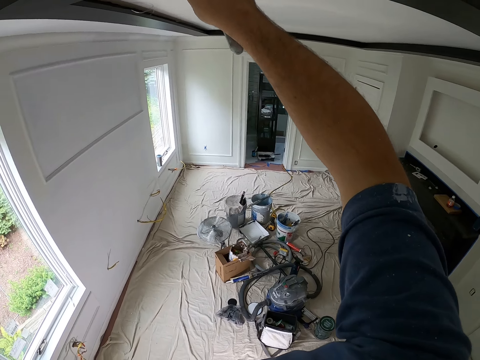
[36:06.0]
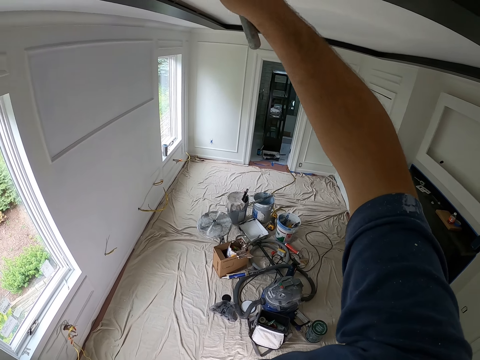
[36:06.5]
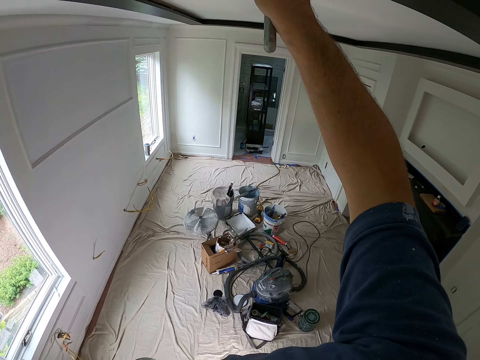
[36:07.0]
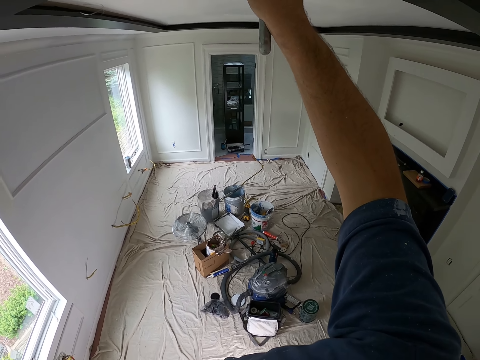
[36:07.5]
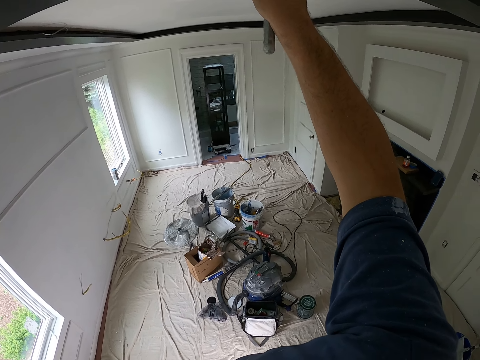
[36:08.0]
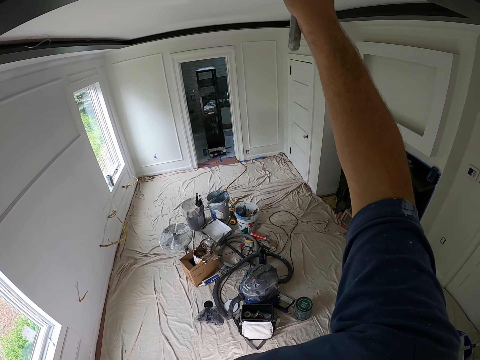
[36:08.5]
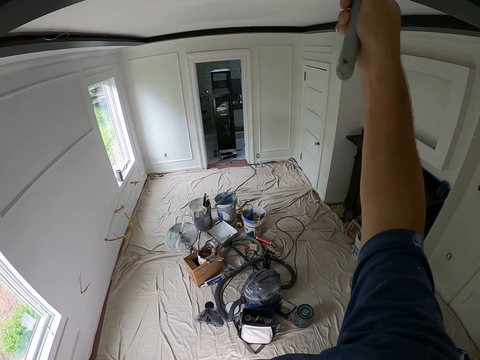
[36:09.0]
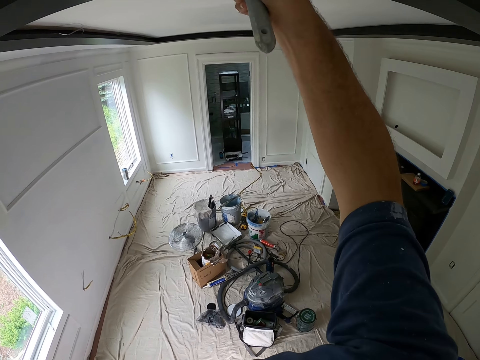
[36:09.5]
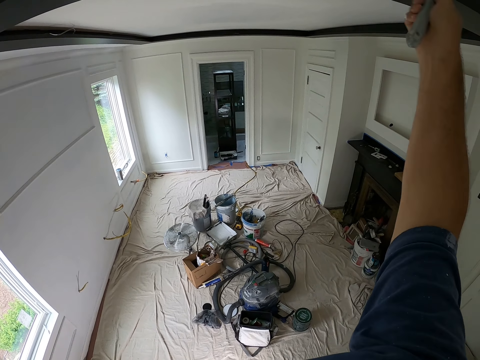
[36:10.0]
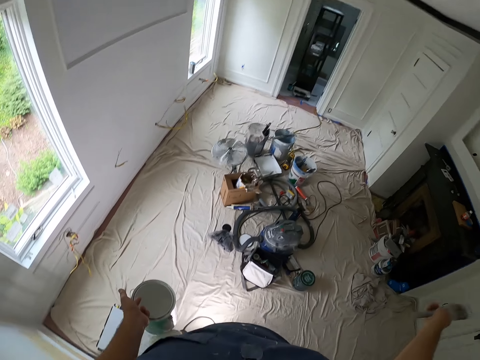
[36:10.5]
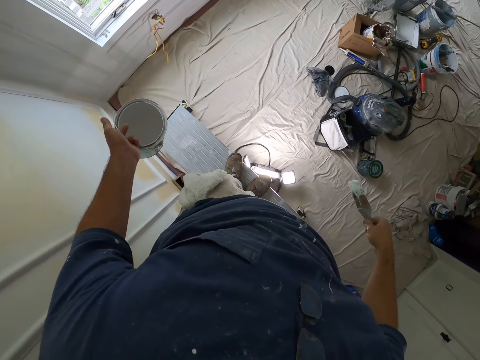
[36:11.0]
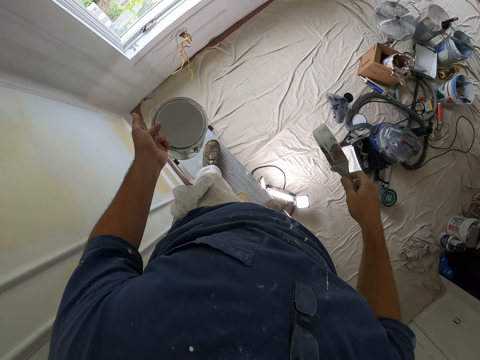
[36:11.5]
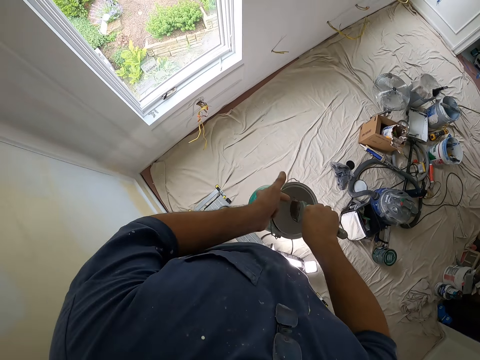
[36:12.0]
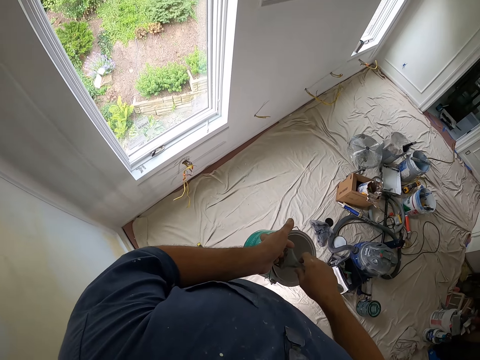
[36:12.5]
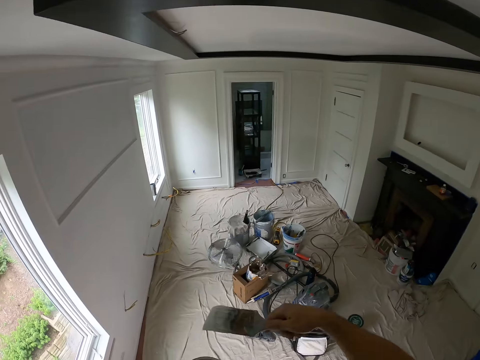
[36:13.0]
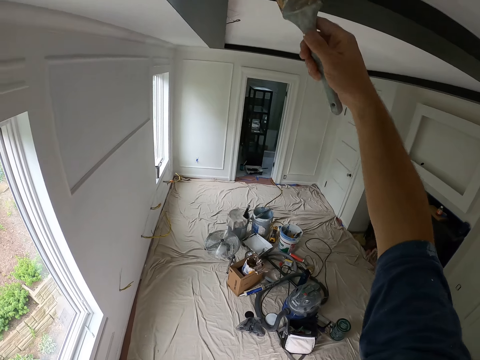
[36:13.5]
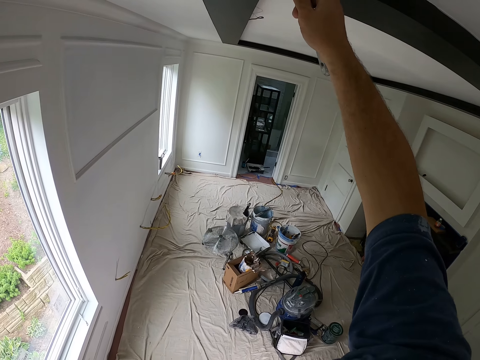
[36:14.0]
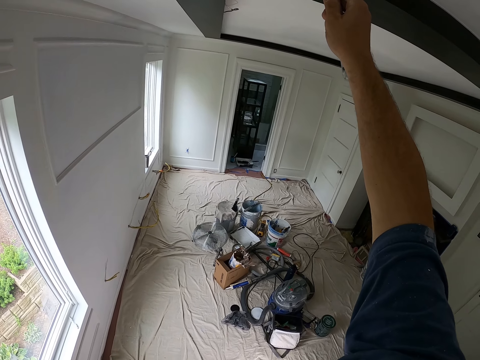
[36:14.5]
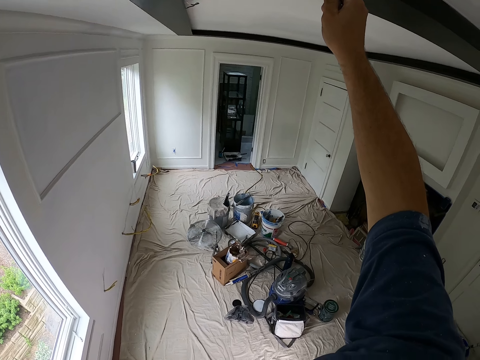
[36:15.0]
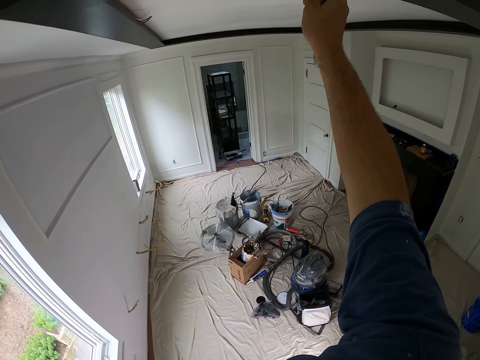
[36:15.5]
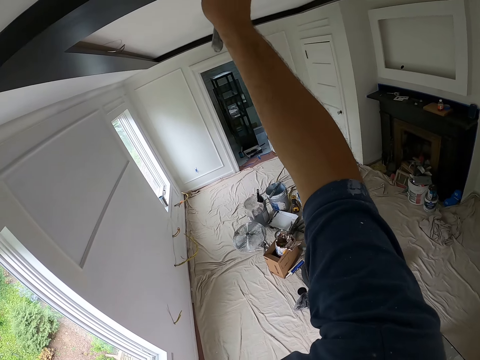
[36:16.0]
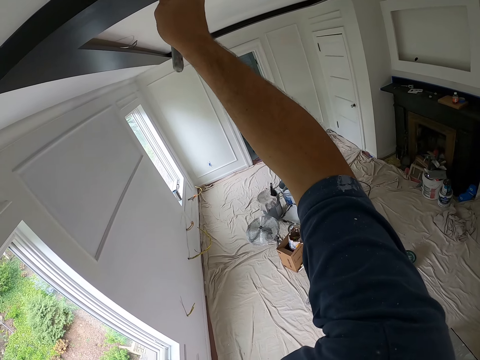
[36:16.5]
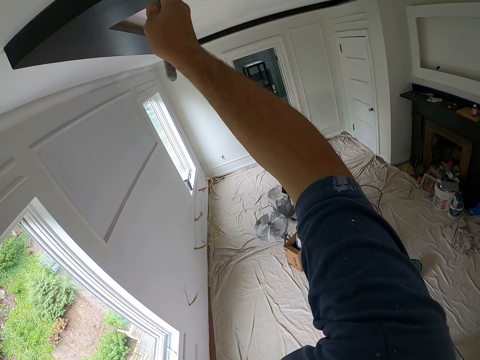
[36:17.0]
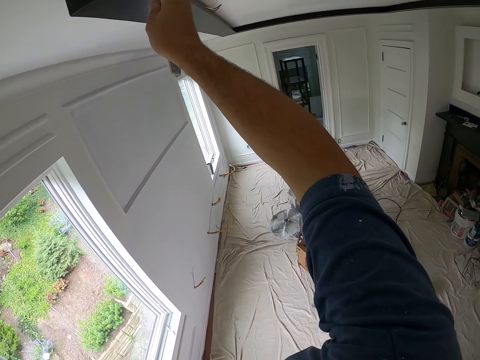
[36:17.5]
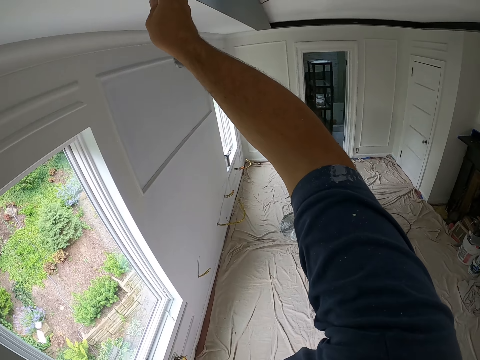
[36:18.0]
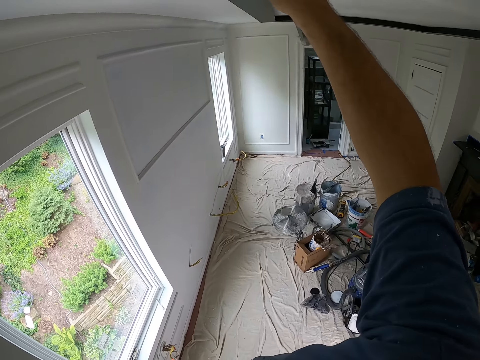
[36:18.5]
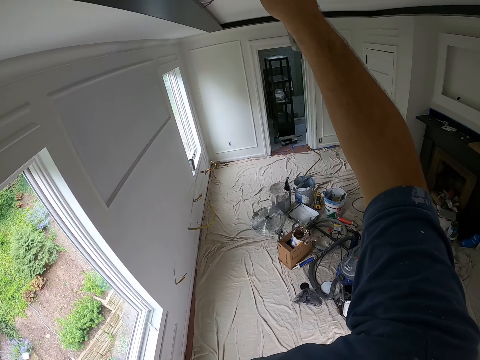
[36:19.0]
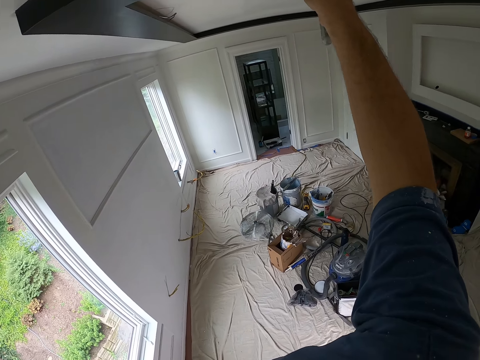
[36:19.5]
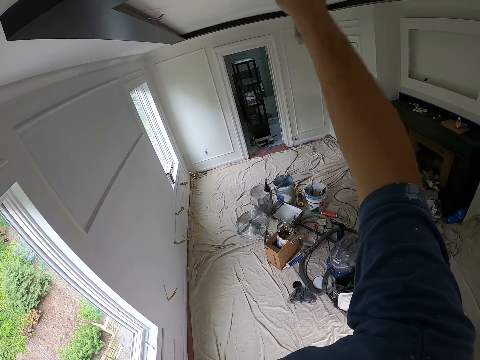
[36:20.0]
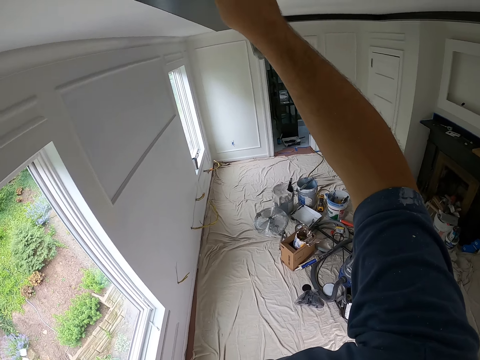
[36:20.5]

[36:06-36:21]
The camera wearer puts down the hand with the brush. He dips the paint brush in the paint can. He paints the ceiling with the paint brush in his right hand.

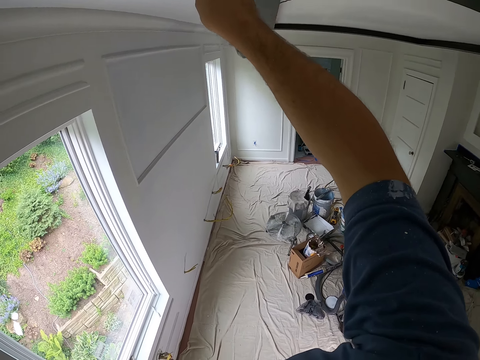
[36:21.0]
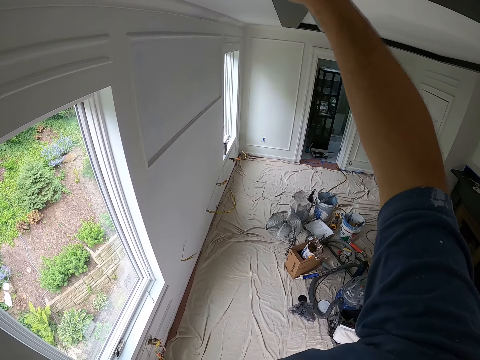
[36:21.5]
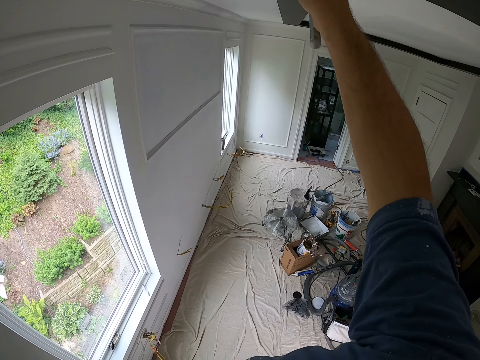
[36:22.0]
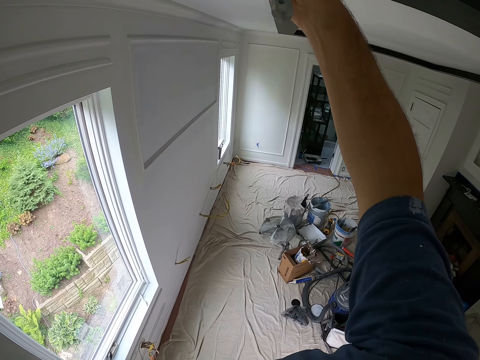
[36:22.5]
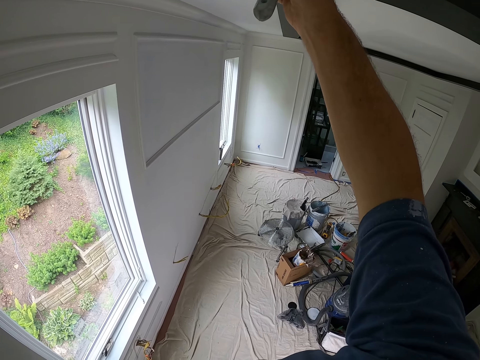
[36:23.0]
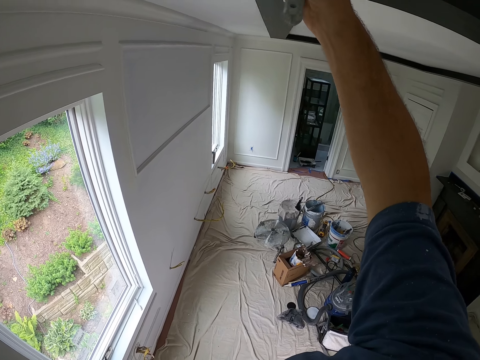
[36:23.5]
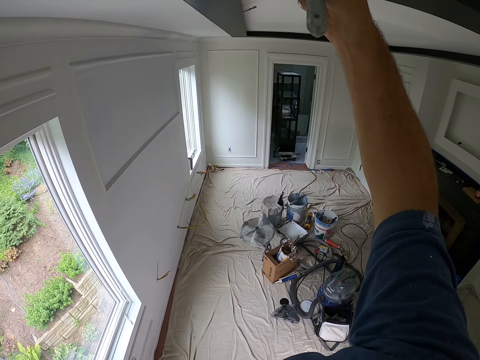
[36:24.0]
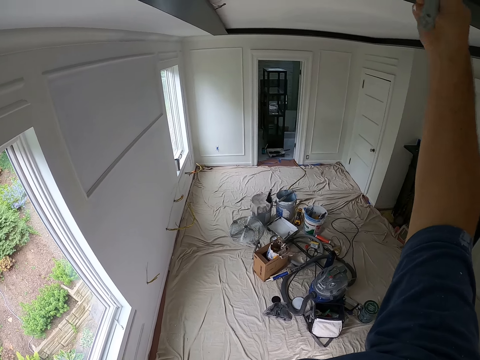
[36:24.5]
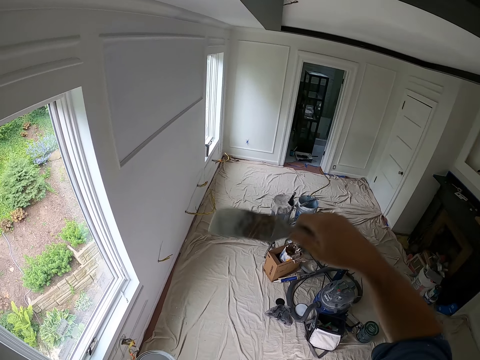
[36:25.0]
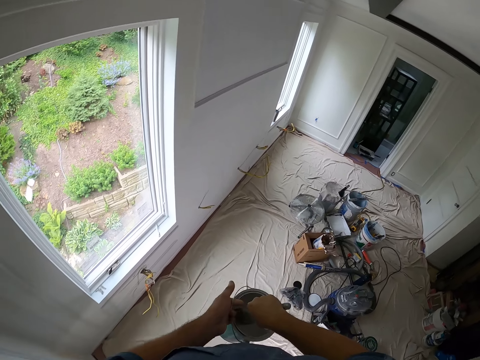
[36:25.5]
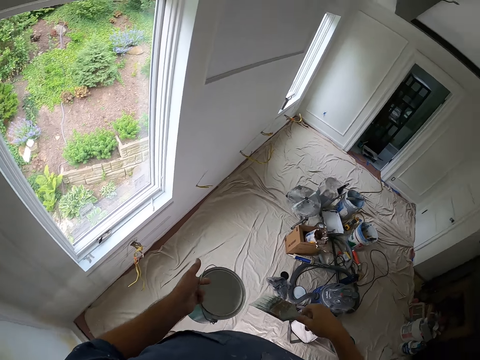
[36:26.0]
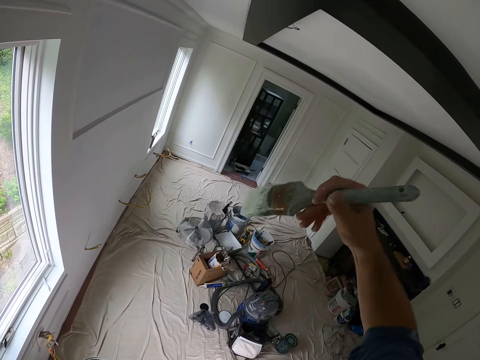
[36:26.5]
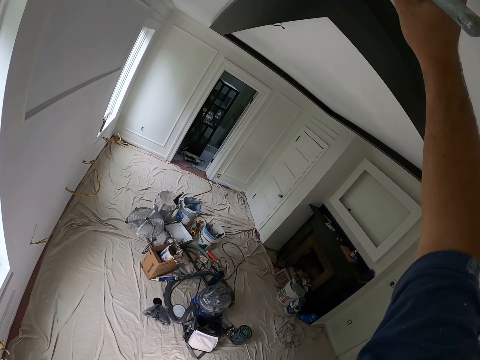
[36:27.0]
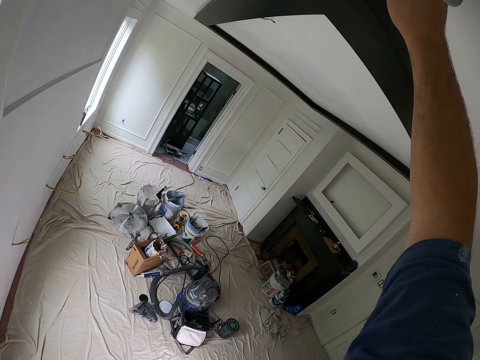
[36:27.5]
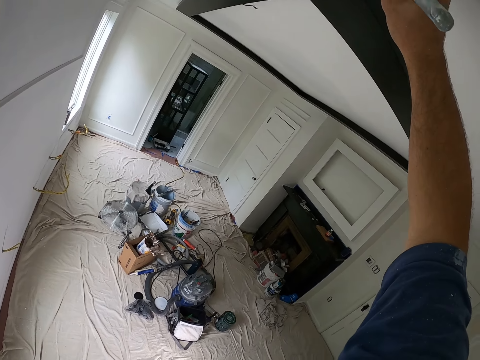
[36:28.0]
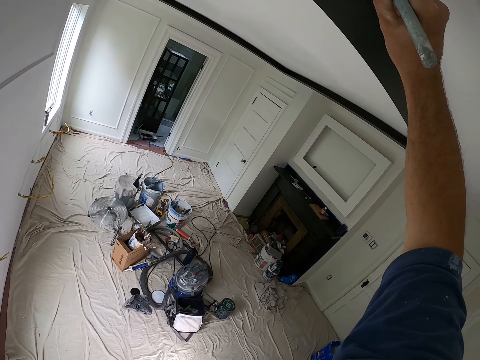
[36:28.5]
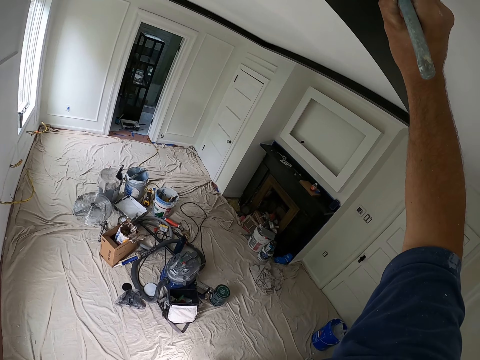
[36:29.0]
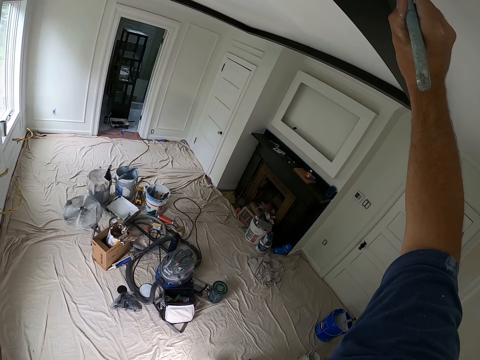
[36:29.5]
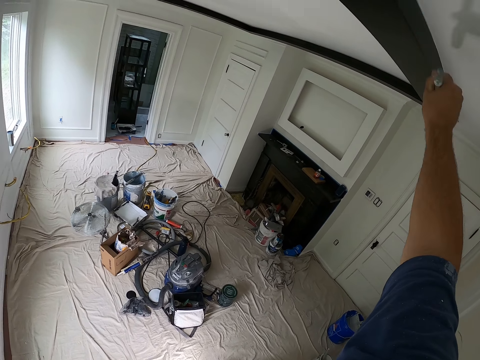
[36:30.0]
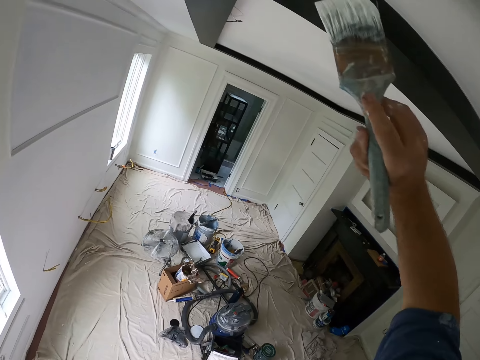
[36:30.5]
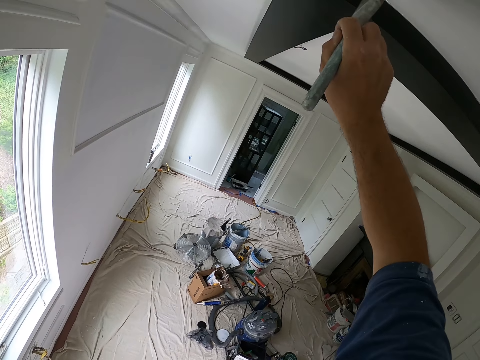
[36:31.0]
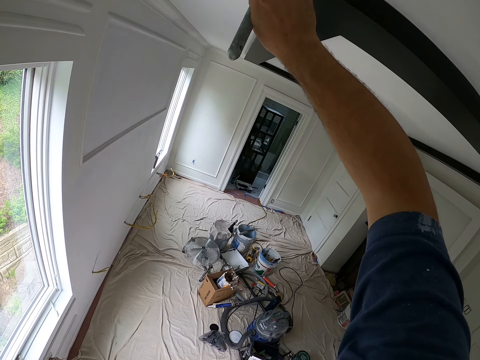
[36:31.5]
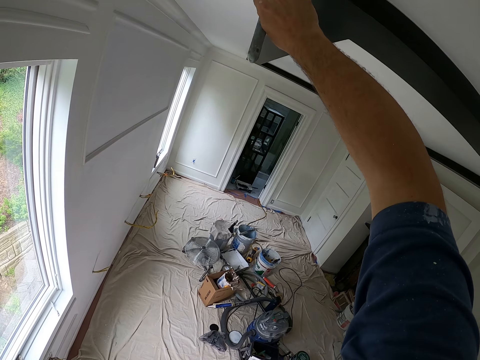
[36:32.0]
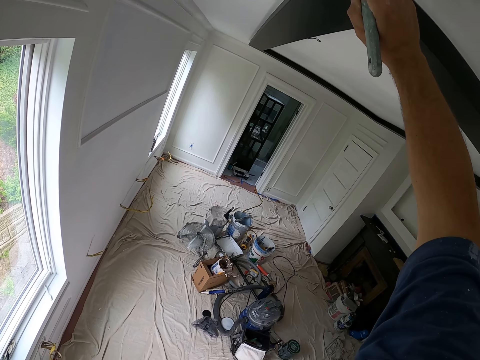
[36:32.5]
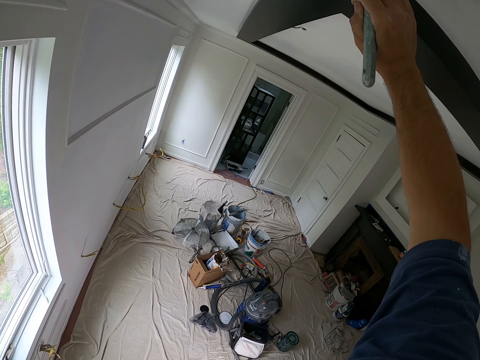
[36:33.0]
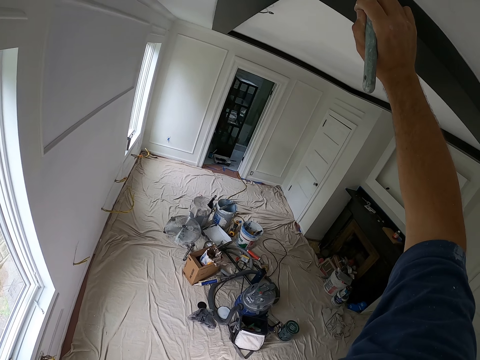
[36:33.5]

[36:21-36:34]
The camera wearer drops the little paint brush. They scoop out paint with the paint brush from the paint can. They paint the ceiling with the paint brush.
